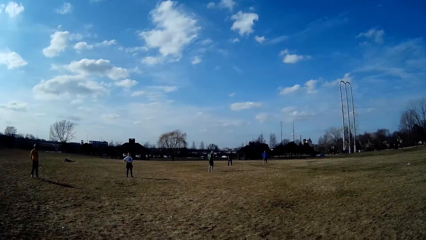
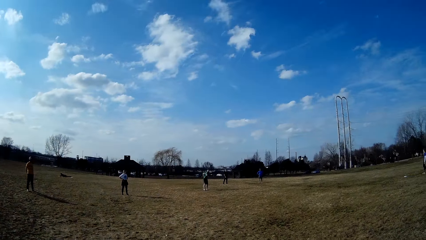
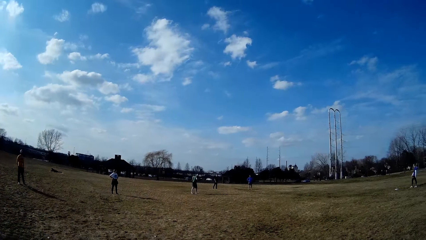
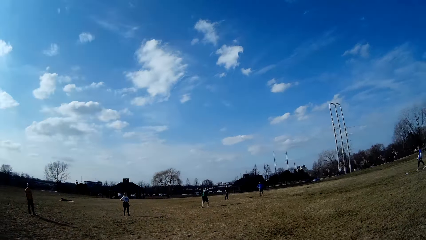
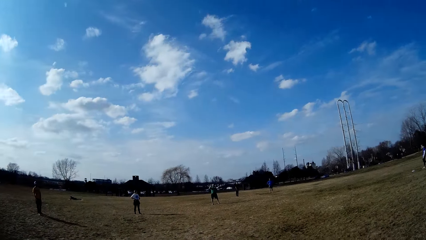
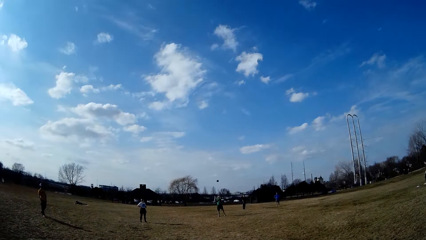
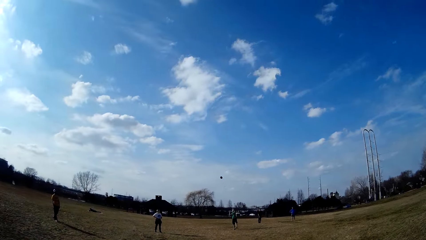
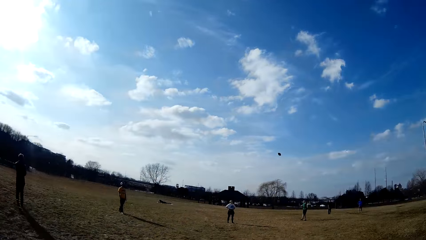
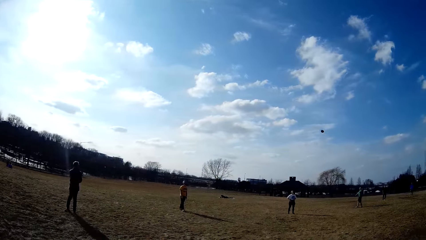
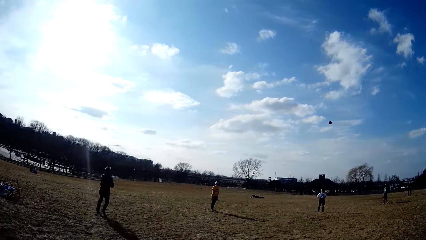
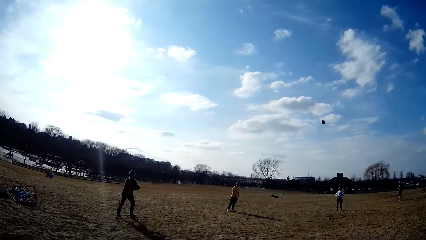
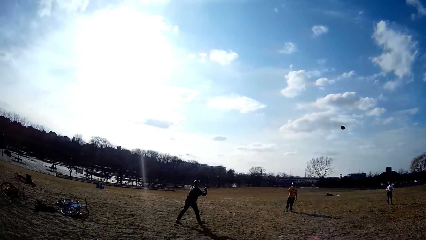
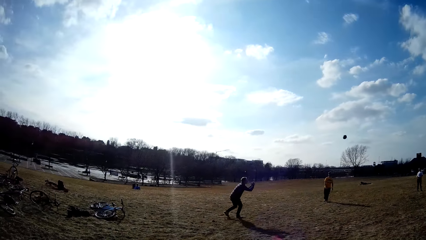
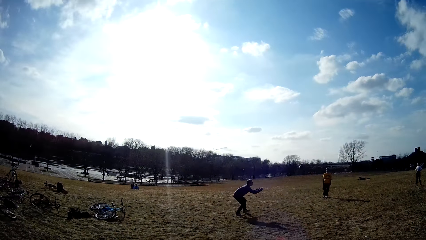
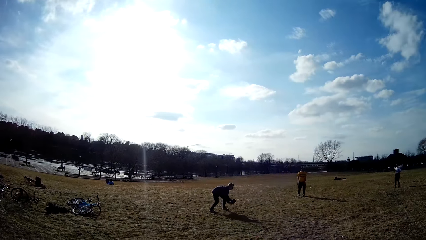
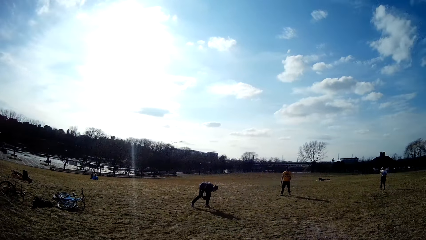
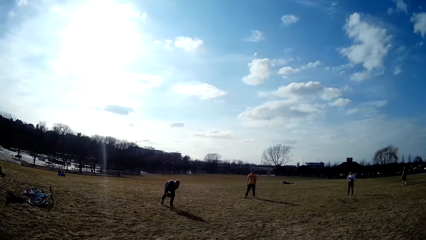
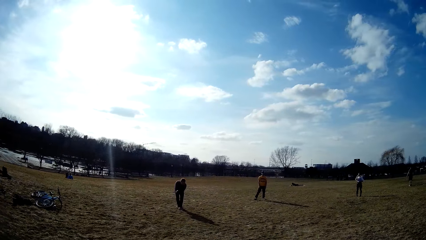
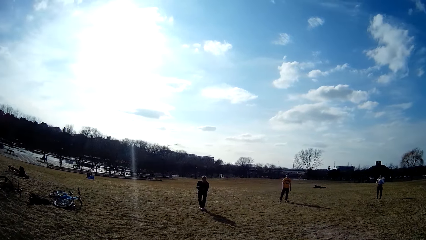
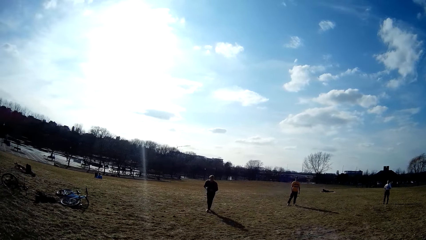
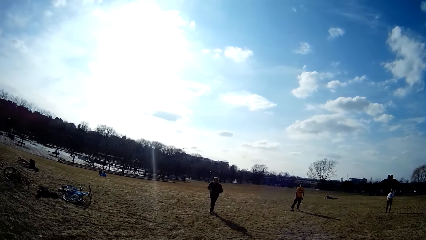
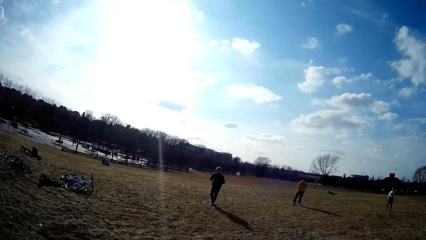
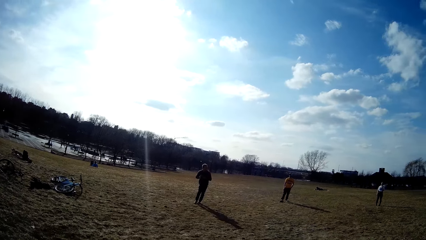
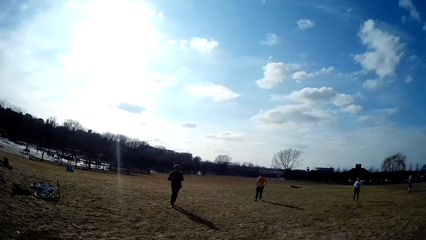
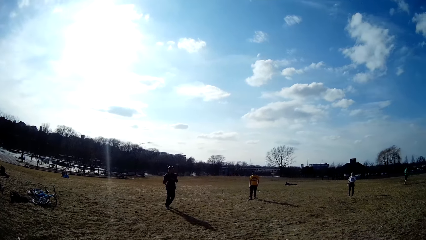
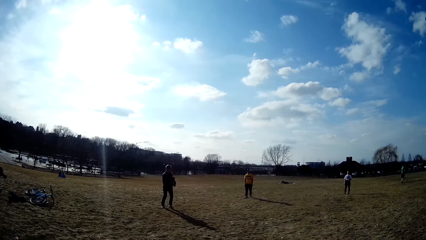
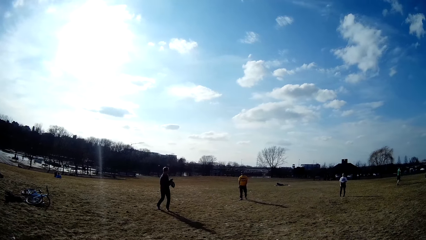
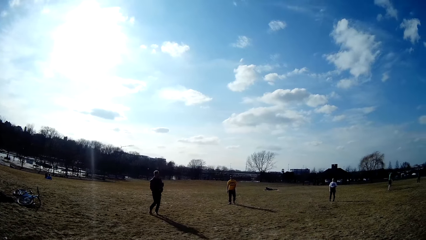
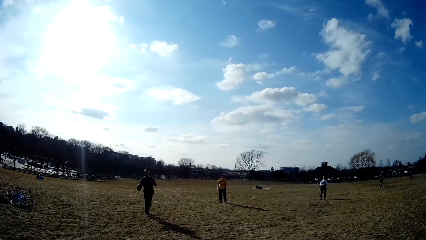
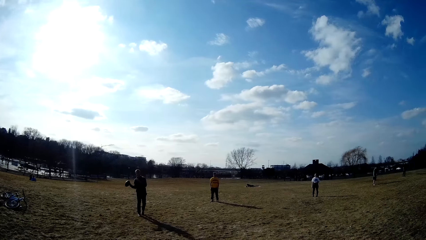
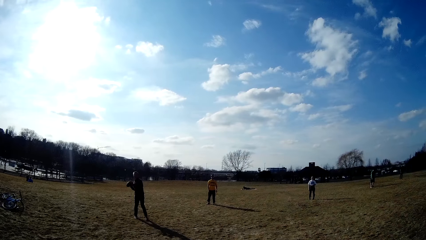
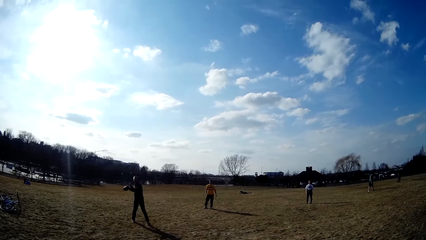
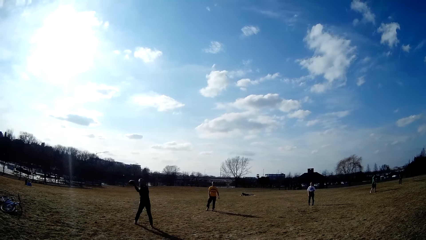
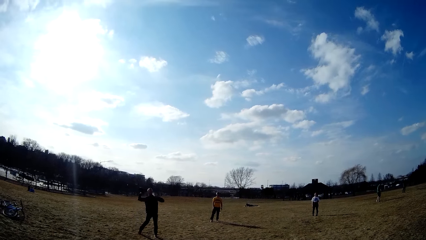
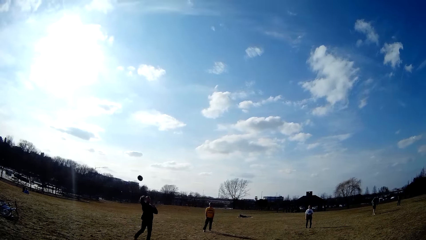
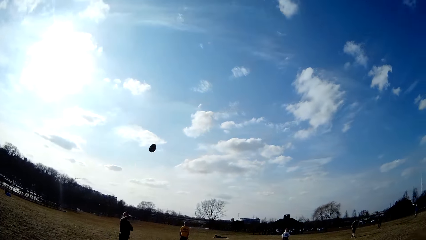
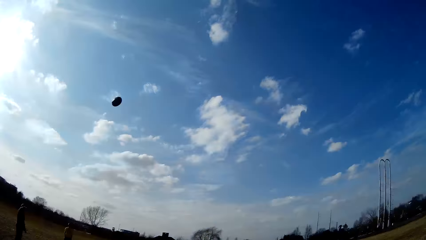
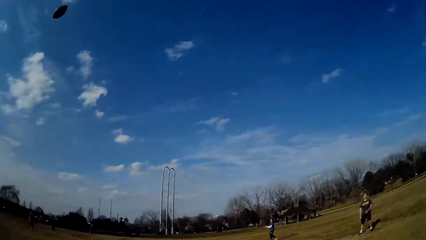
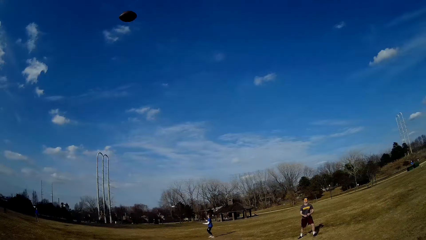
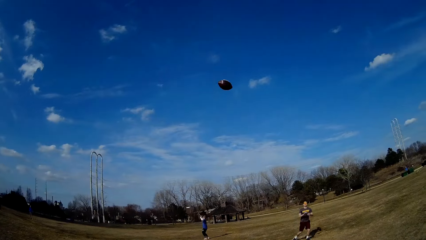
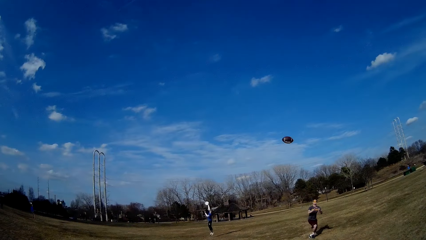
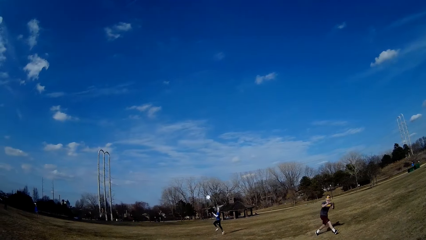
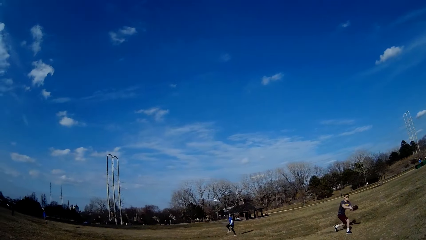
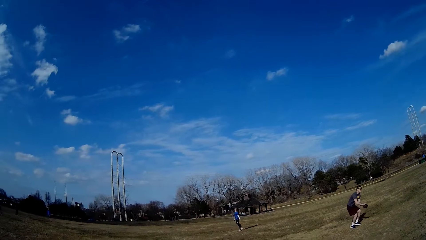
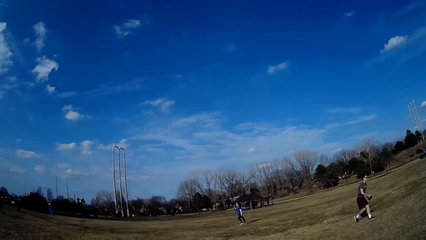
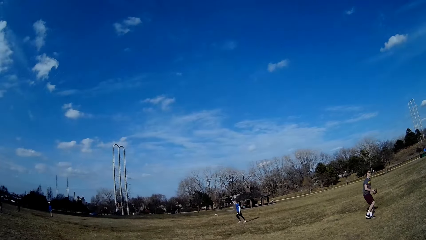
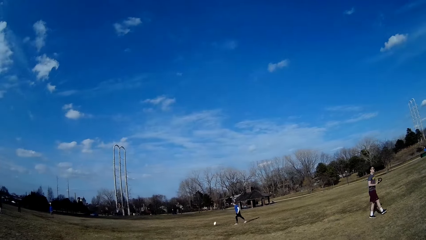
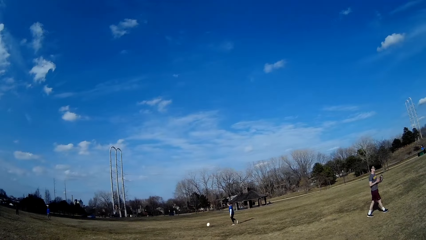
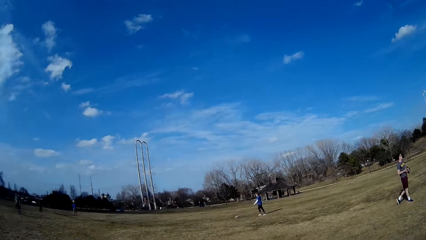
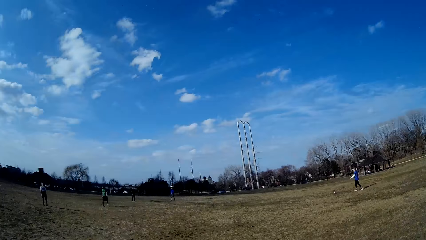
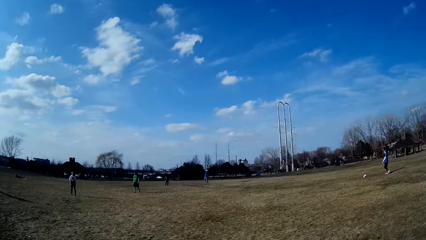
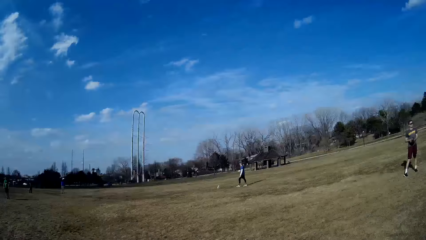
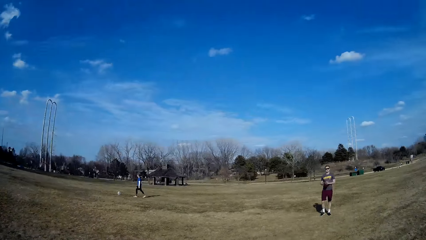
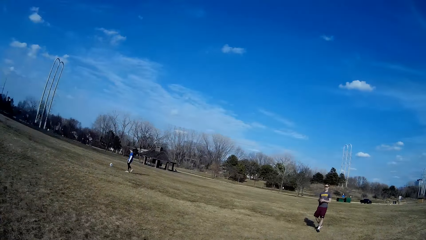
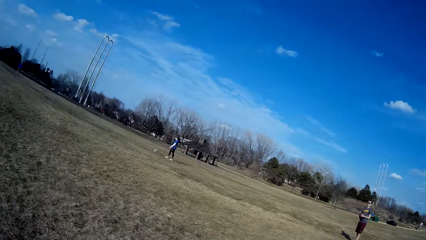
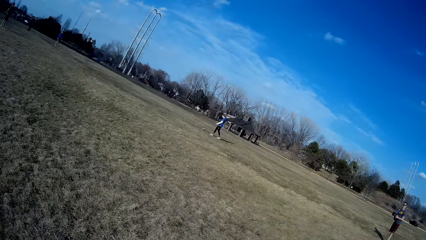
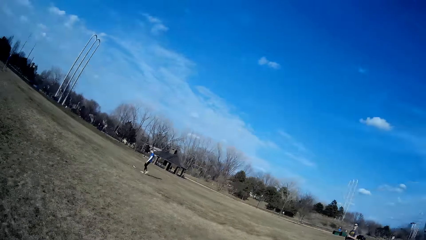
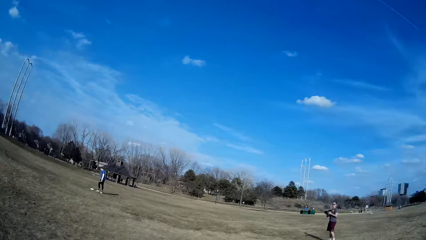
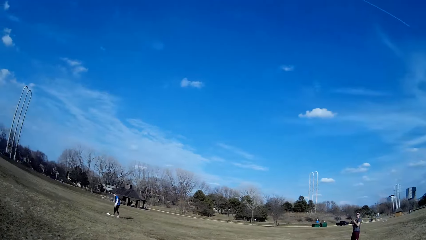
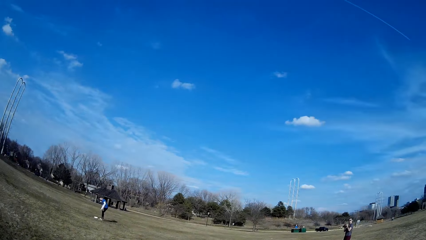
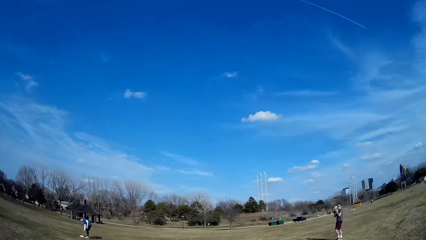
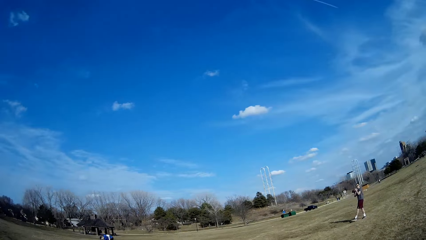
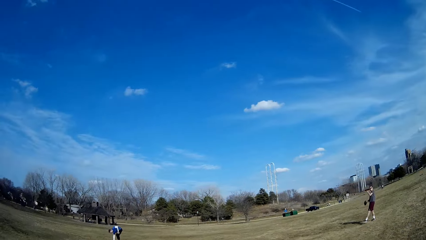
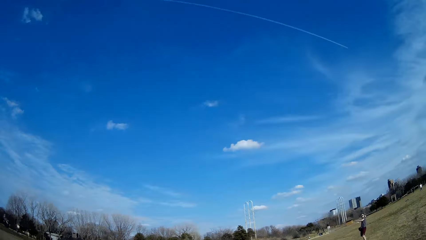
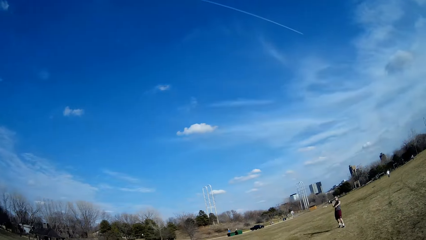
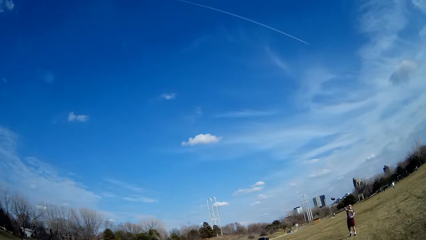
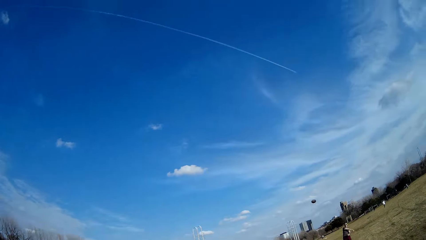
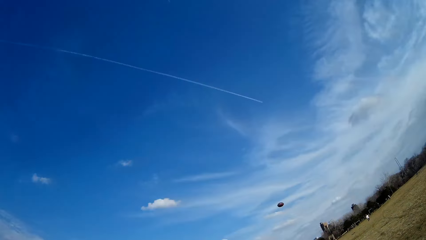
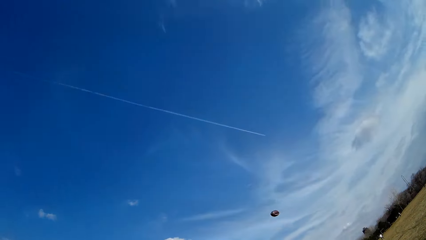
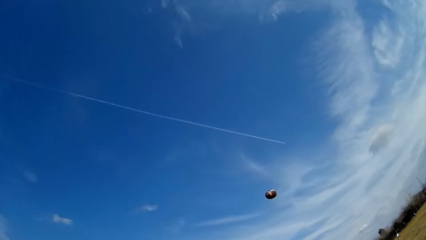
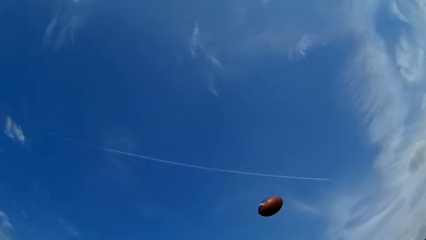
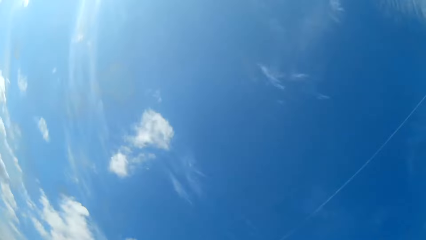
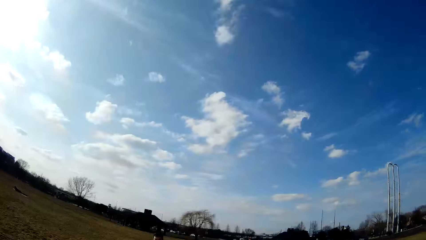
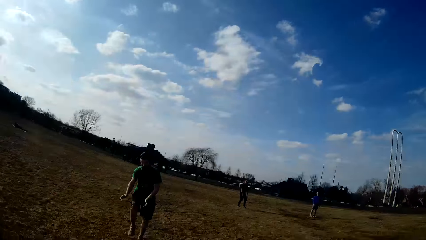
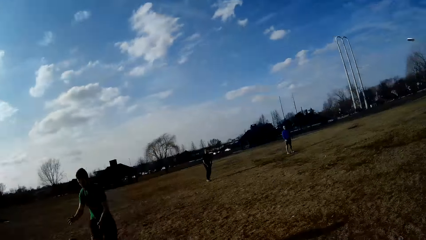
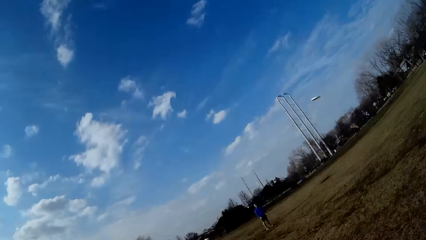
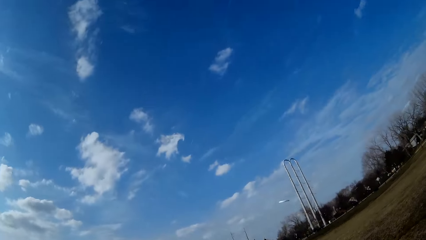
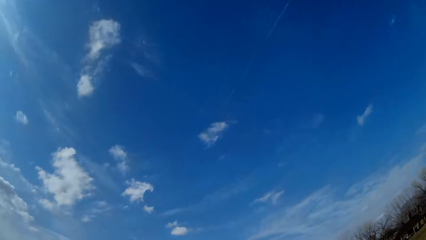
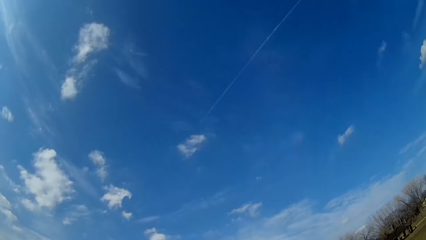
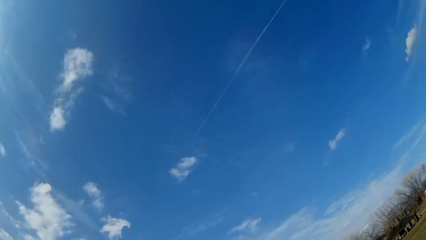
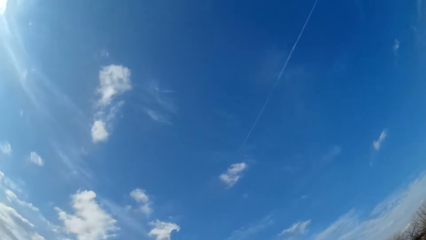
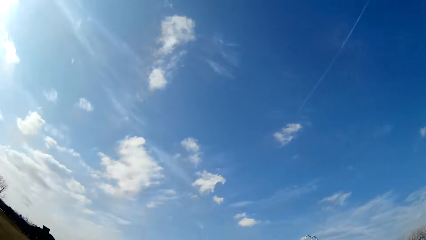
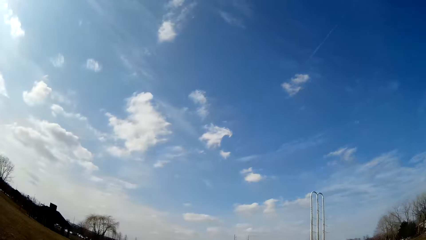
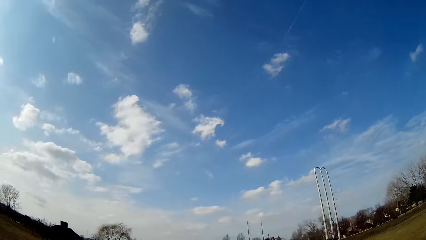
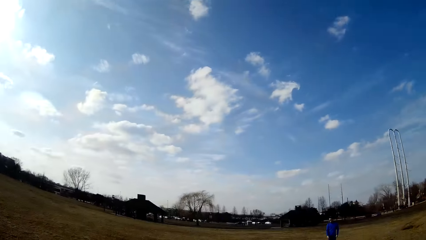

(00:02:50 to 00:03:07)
A man throws the ball to another man. The other man throws the ball to a third man. A fourth man stops a slate in the air. The fourth man picks up the slate on the ground. The third man throws the spherical ball in the air.
